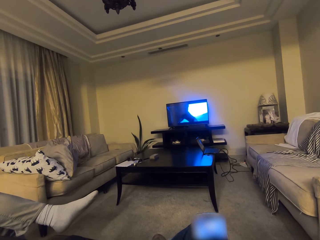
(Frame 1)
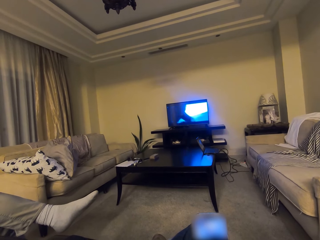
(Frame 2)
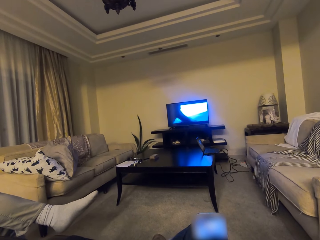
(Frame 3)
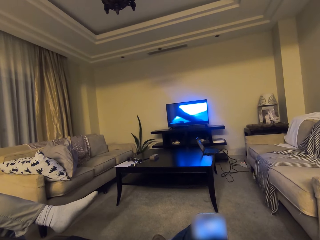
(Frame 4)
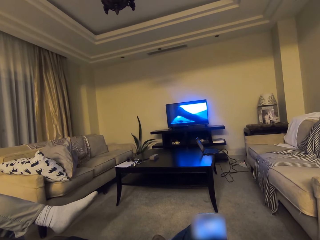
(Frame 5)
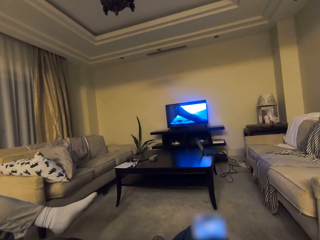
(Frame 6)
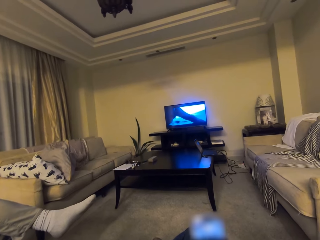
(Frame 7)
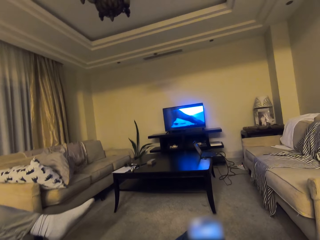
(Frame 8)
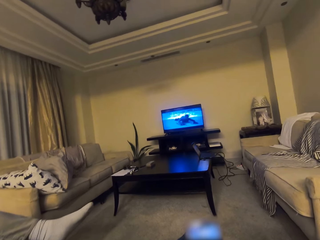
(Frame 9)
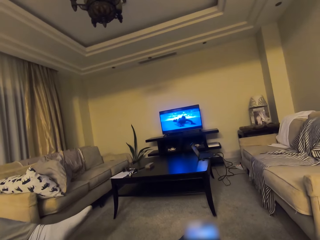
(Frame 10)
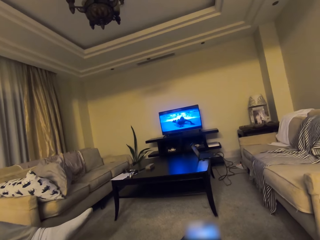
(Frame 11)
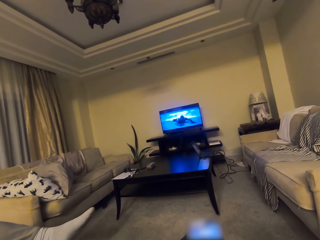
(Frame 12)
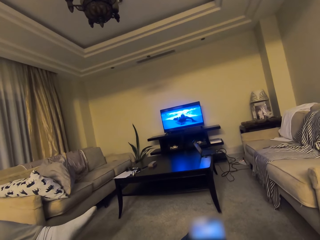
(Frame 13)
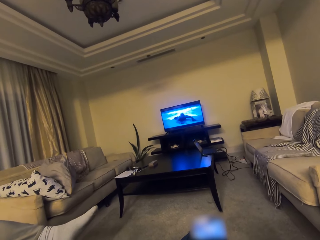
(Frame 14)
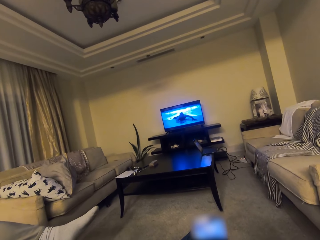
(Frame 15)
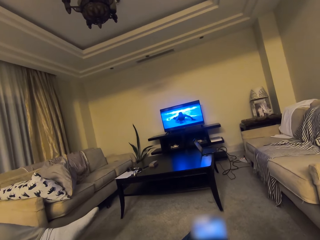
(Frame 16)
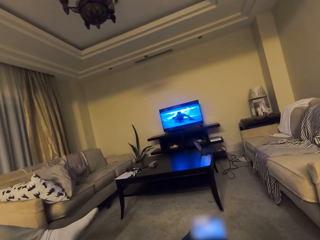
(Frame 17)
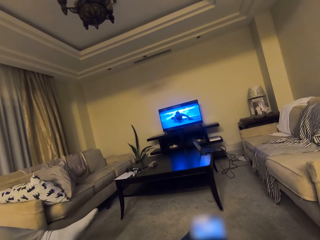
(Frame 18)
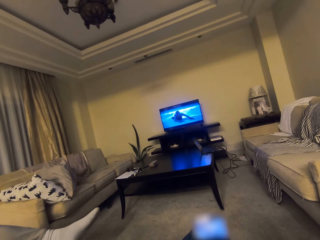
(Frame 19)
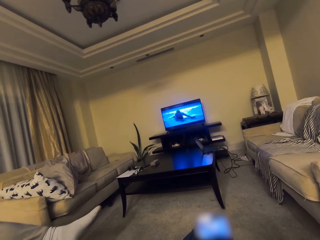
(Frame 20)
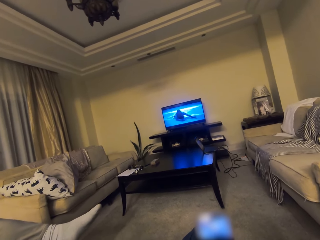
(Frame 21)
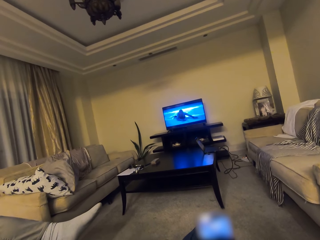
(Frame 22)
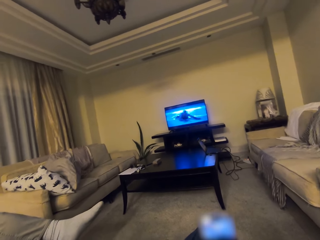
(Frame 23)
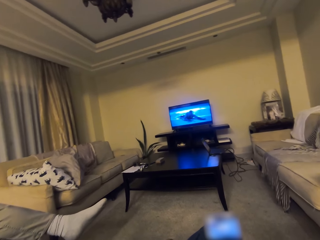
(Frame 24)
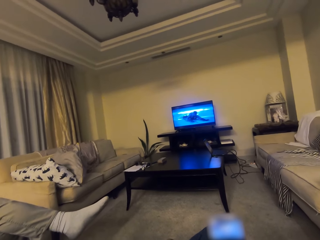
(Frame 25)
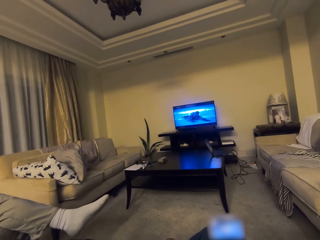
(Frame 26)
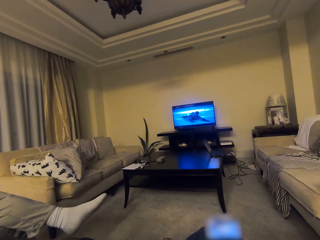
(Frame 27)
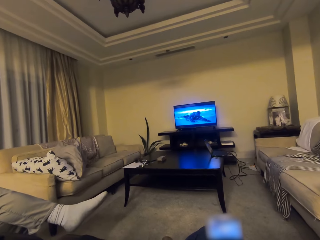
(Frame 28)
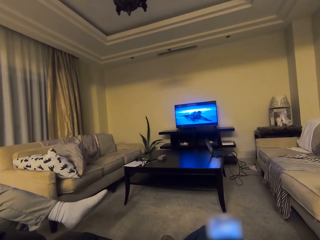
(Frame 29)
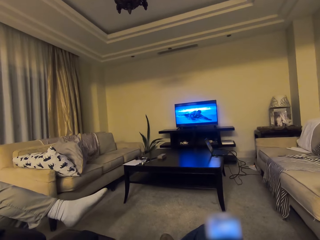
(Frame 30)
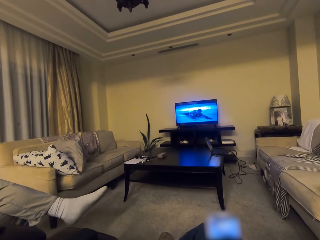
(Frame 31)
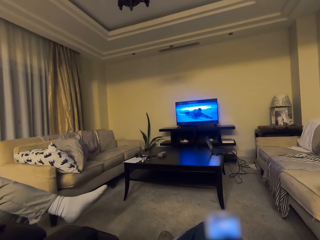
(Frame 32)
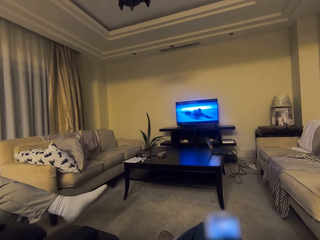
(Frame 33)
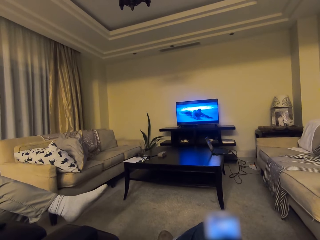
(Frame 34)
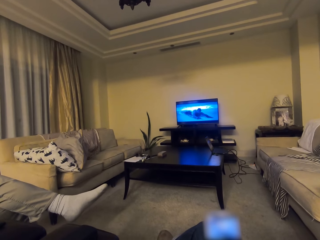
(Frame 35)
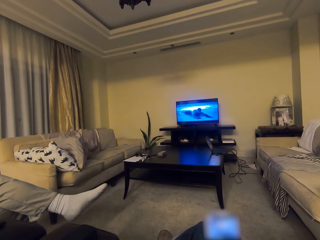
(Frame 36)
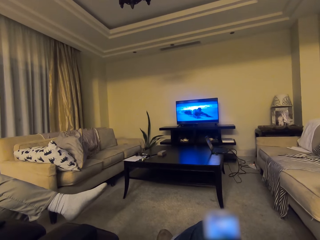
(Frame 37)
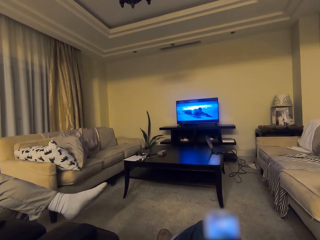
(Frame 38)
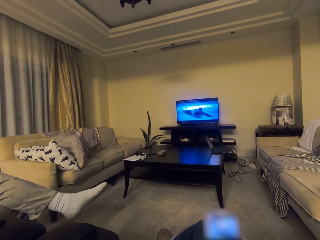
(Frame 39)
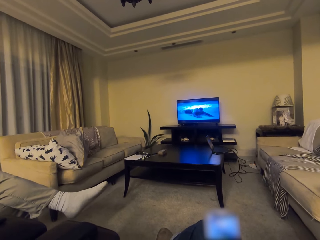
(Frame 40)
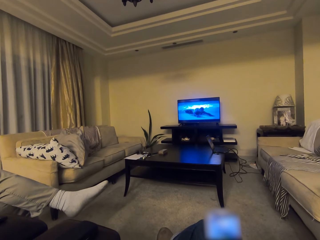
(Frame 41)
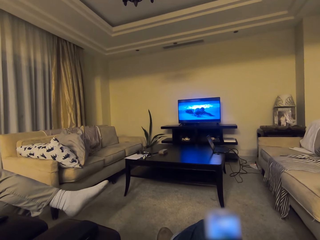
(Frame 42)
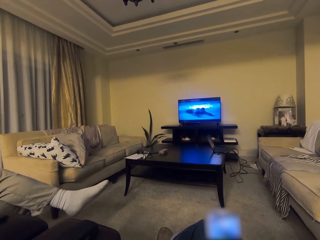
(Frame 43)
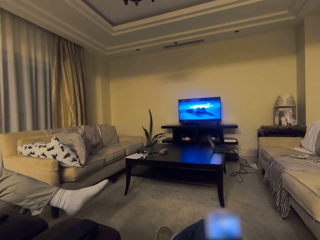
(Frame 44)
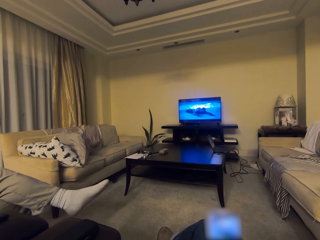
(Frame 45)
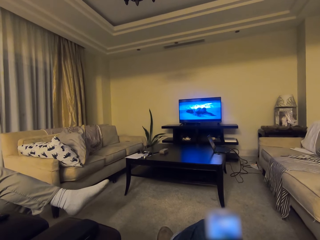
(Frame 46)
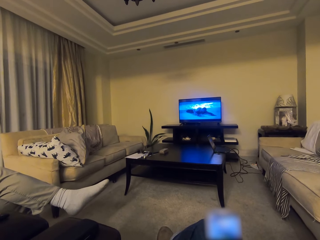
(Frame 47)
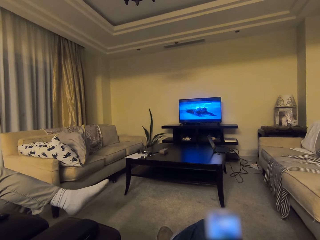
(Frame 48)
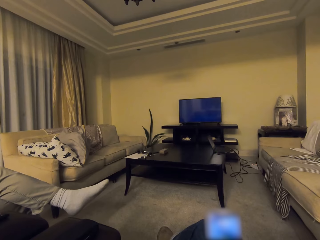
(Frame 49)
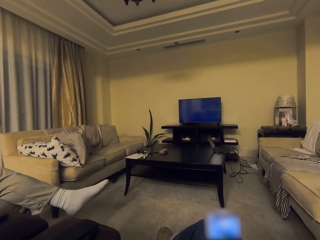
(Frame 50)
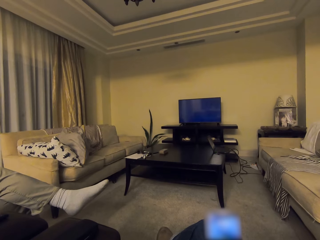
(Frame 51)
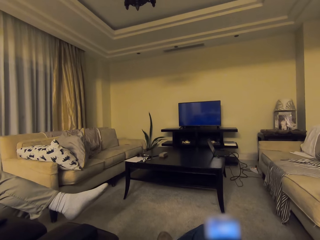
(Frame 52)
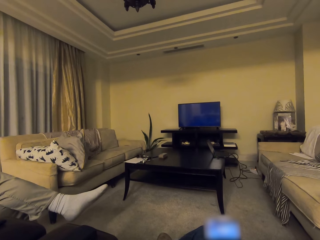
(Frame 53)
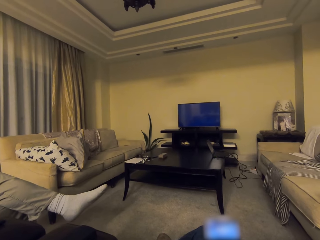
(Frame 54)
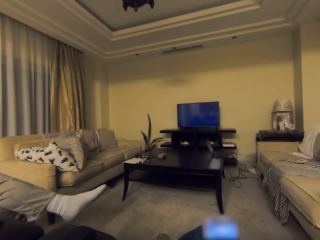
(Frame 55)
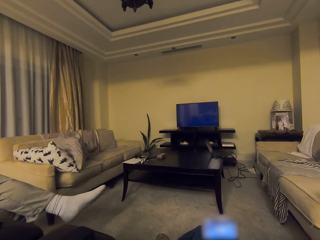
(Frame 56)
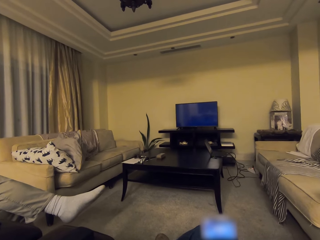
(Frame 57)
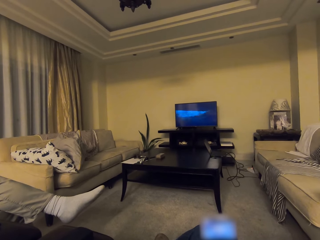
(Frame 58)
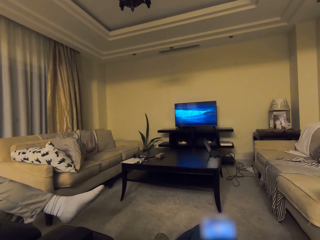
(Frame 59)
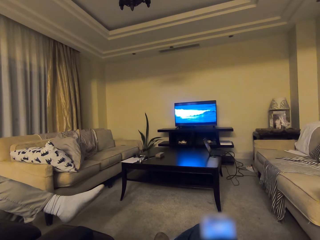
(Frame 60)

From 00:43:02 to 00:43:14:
The camera wearer converses with a man. The camera wearer and the man watch the television.

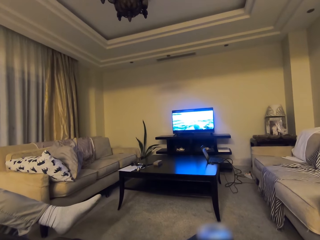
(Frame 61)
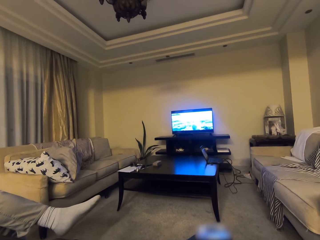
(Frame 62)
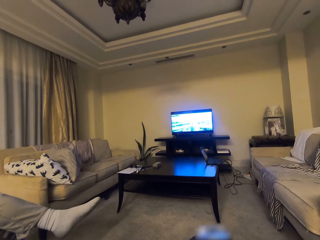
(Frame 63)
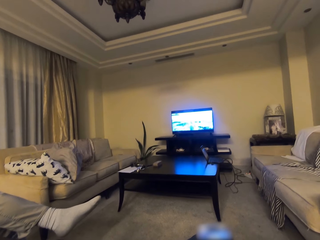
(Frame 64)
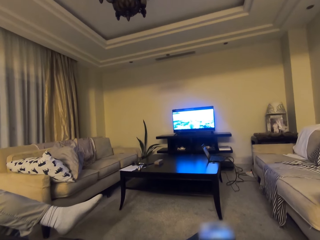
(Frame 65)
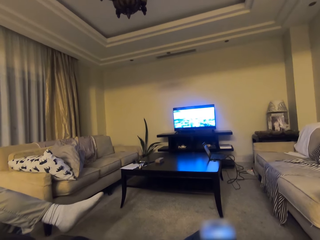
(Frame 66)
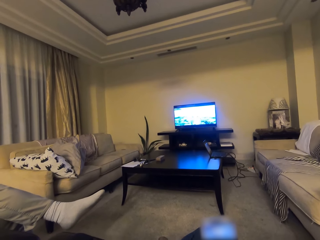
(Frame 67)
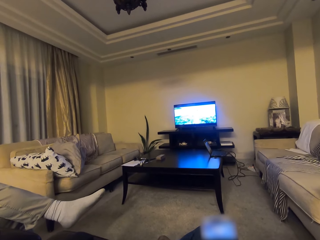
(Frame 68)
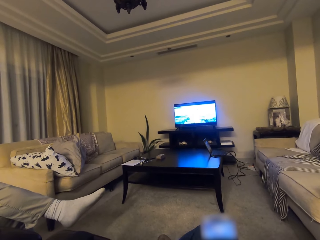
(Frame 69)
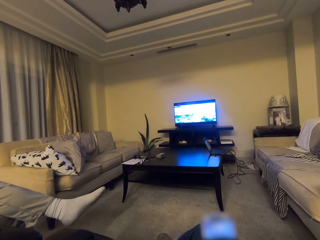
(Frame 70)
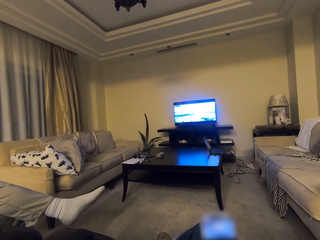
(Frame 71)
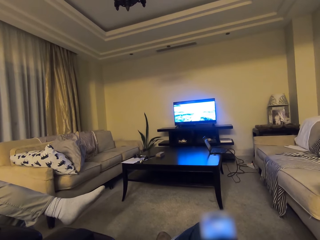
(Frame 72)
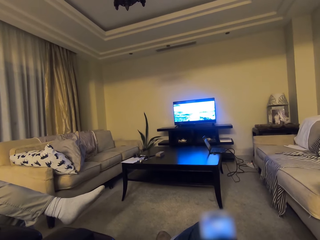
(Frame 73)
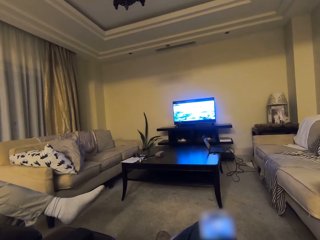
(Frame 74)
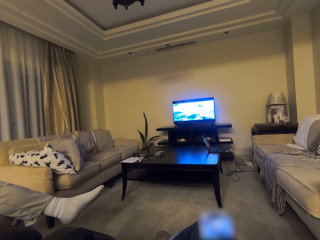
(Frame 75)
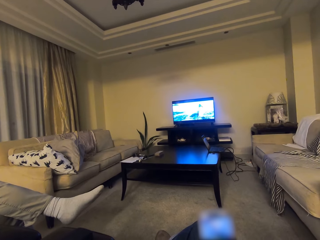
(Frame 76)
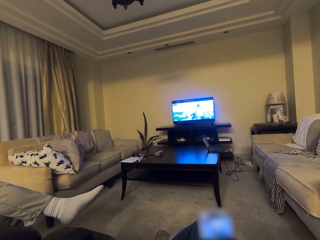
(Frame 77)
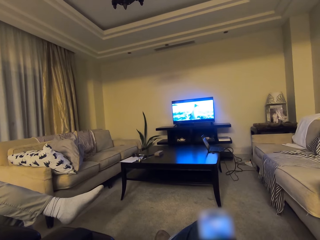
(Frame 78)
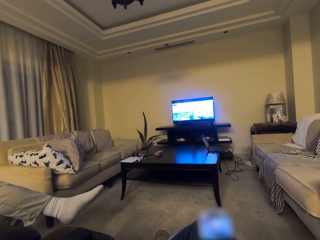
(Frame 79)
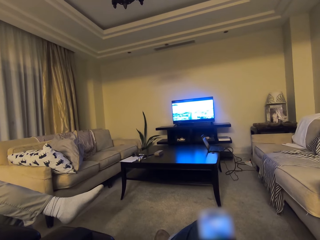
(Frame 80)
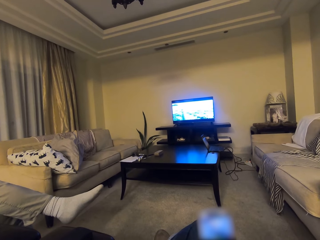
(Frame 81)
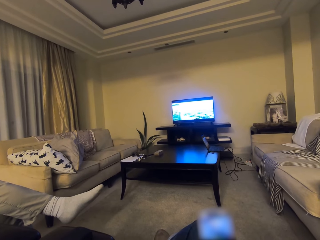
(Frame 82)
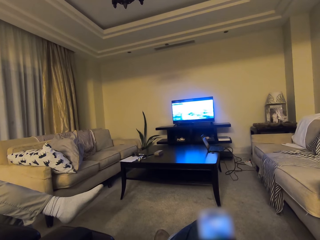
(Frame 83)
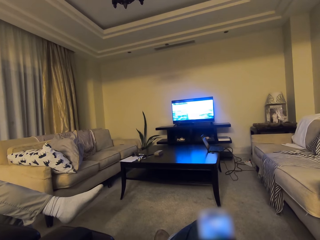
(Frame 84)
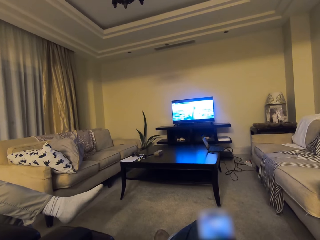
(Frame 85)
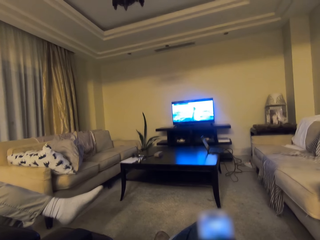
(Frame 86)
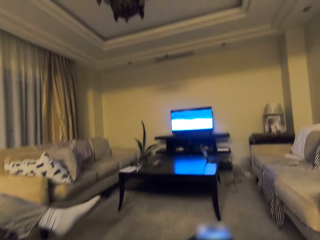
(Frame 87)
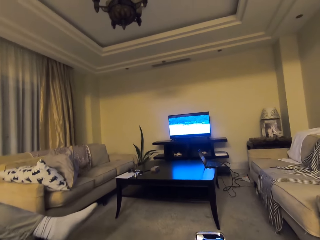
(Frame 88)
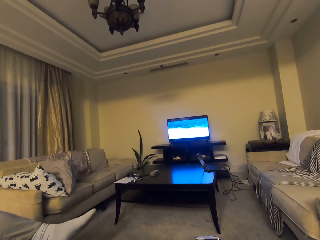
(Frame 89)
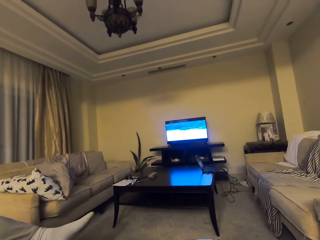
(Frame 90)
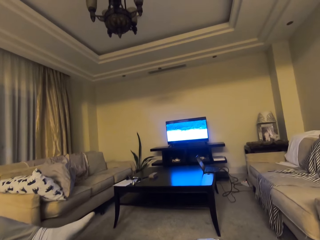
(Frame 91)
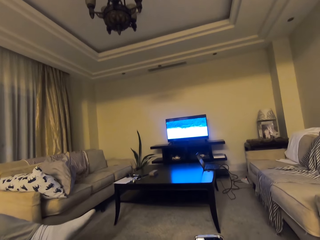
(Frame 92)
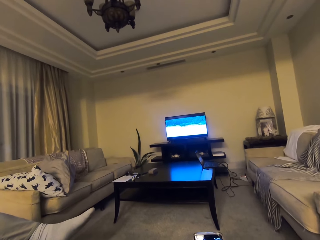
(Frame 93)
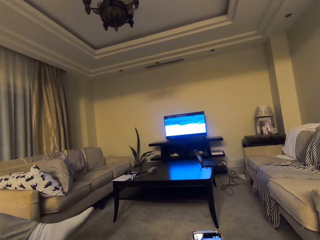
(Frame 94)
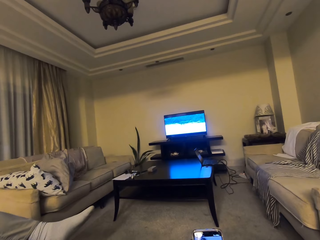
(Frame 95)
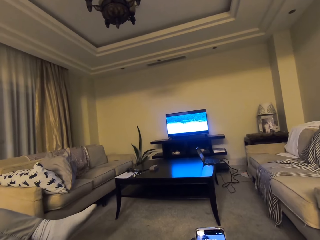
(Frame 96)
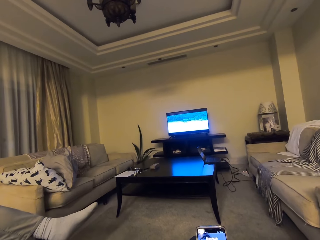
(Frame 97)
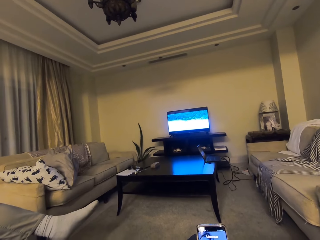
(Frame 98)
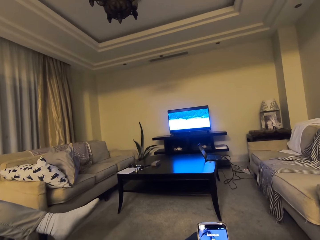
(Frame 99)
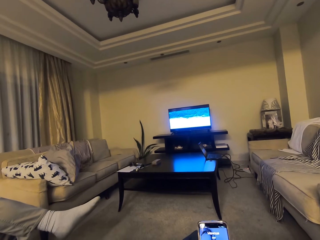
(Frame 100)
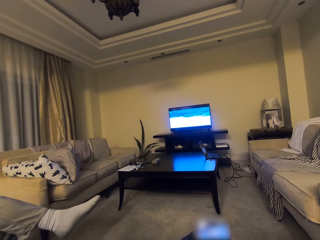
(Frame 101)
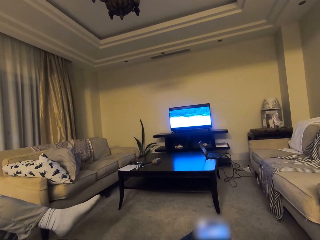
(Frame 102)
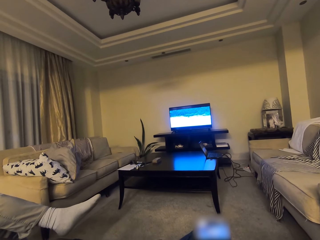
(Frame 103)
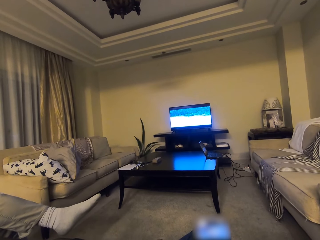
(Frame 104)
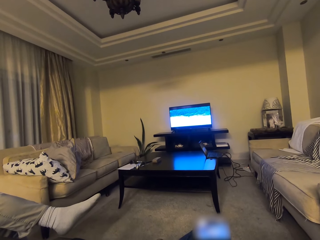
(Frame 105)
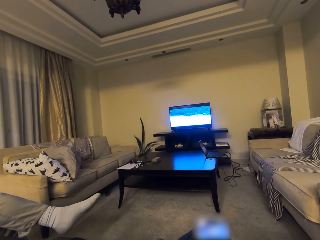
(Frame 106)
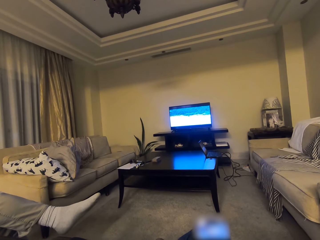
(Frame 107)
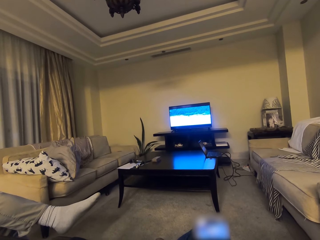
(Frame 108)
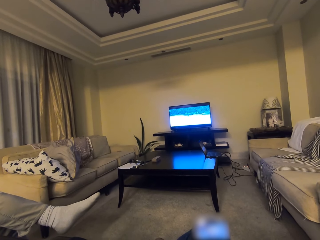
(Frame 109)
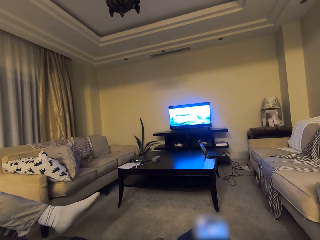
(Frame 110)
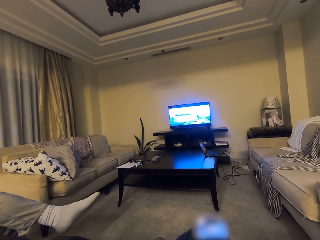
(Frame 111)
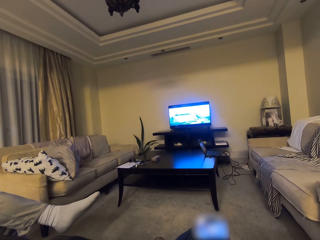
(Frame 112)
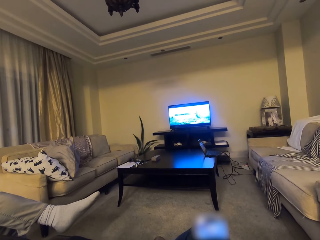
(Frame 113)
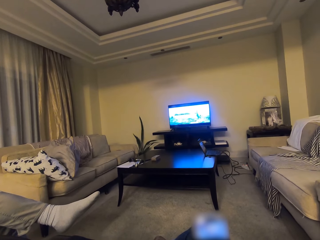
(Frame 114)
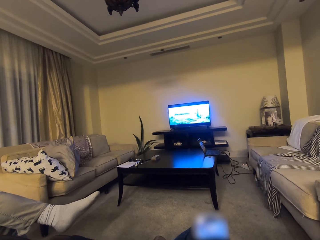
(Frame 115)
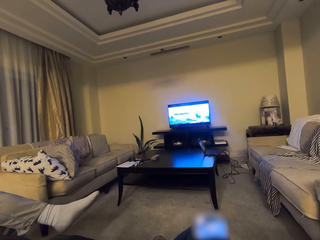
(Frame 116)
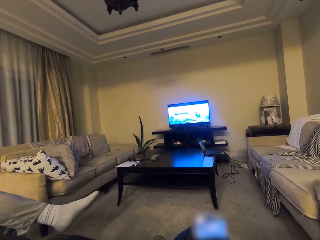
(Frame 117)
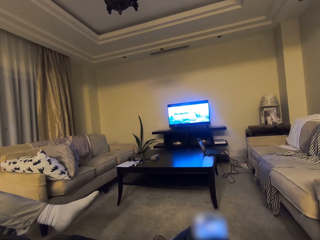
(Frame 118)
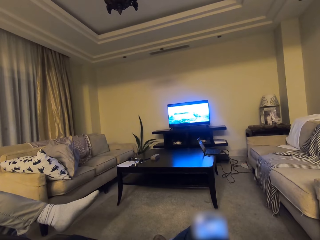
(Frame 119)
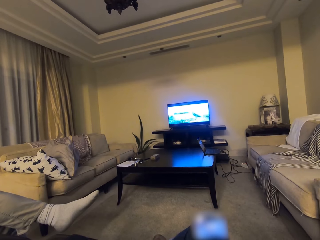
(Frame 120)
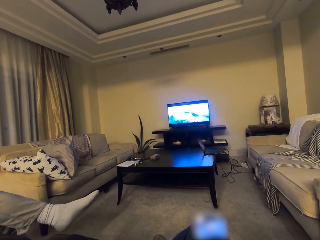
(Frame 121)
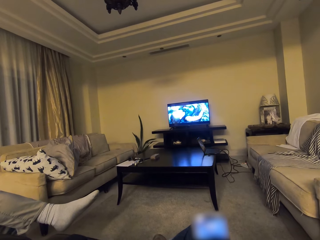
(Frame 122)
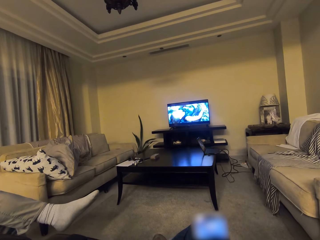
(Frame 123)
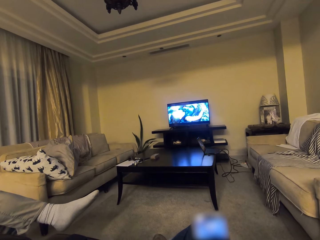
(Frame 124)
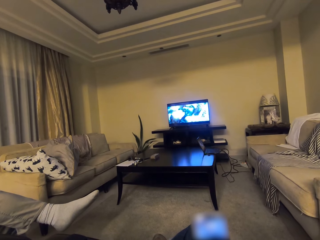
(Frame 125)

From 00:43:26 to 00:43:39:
The camera wearer converses with a man. The camera wearer and the man watch the television.
